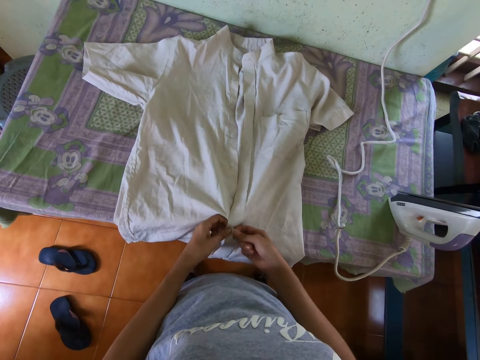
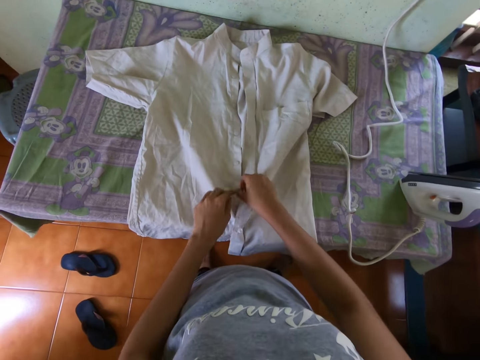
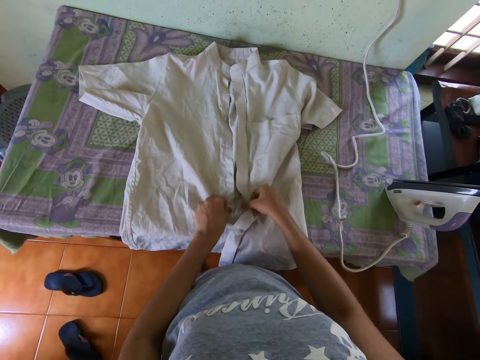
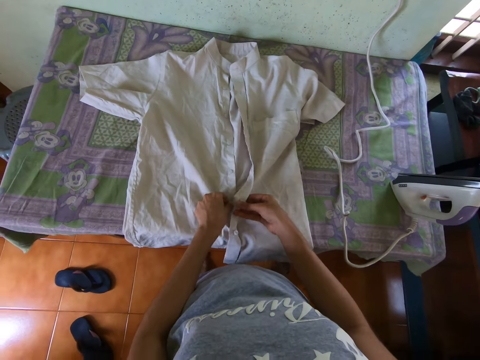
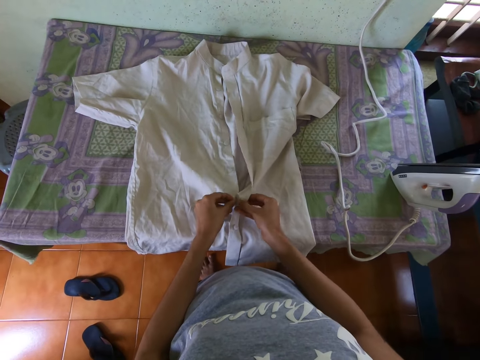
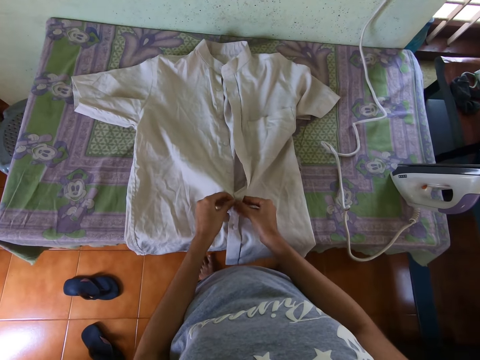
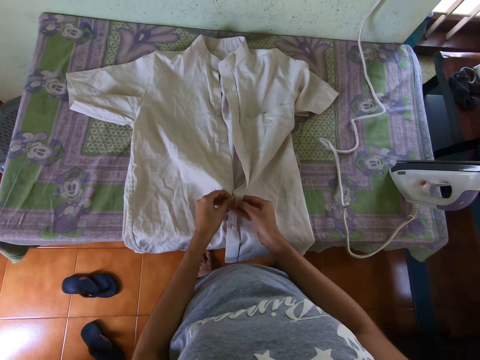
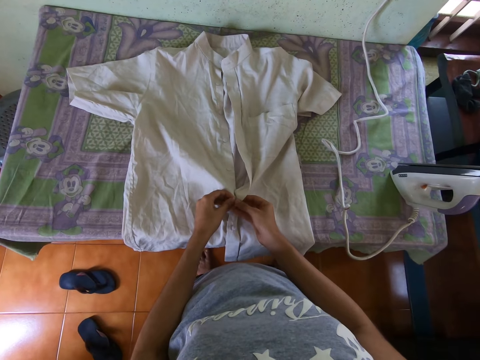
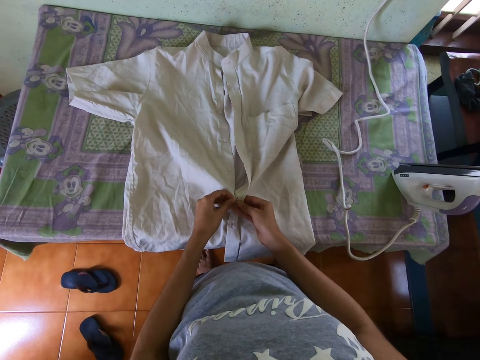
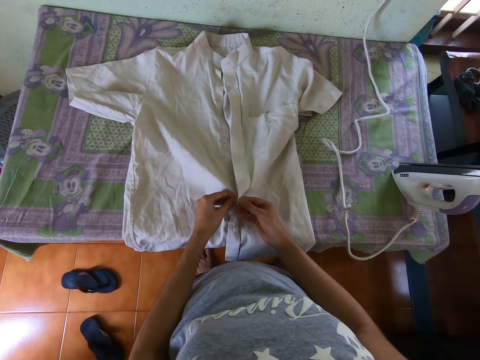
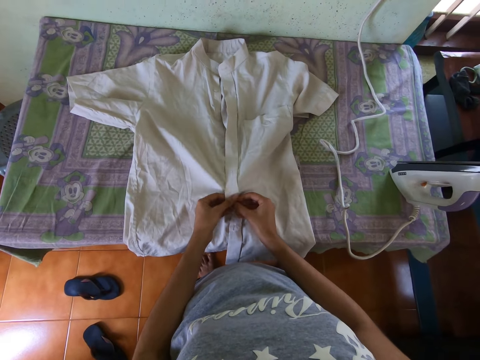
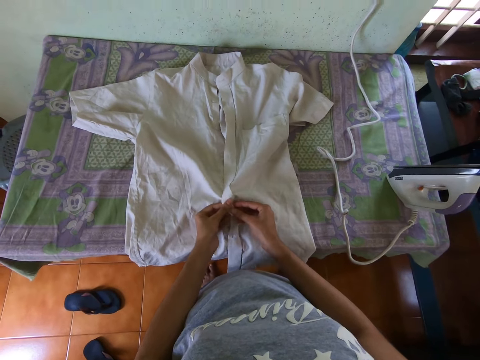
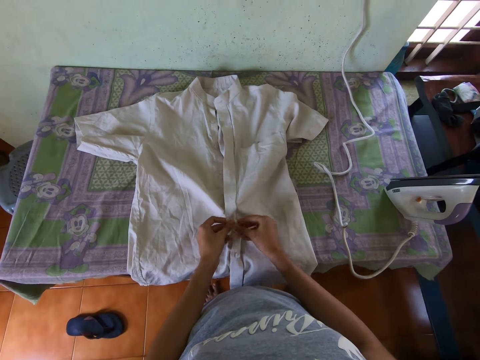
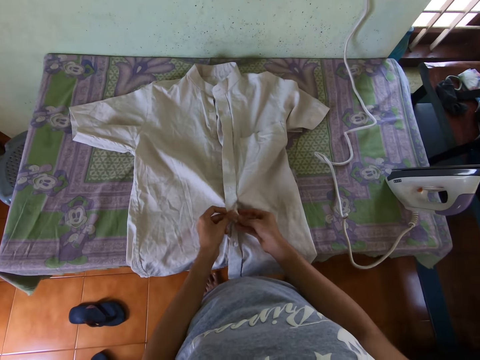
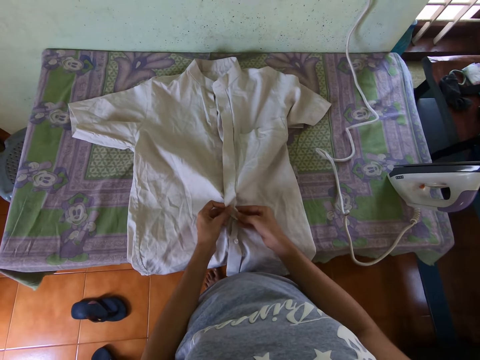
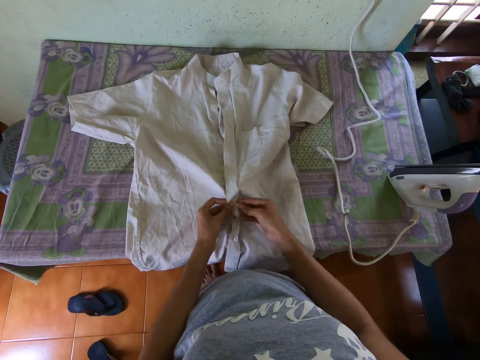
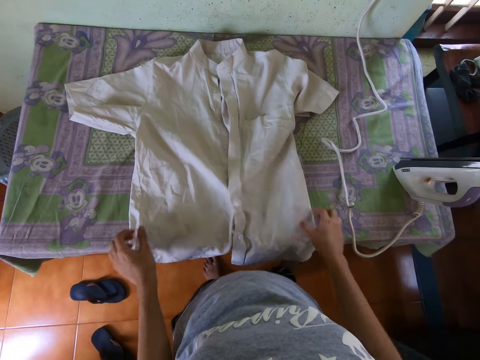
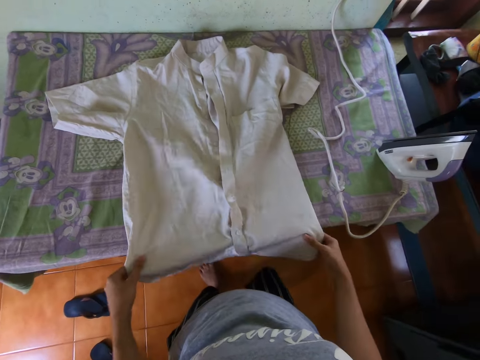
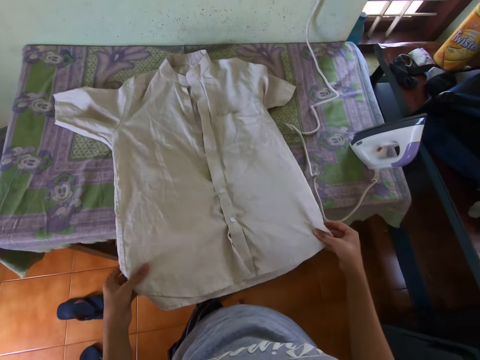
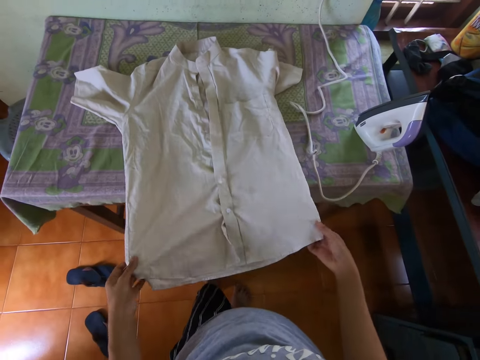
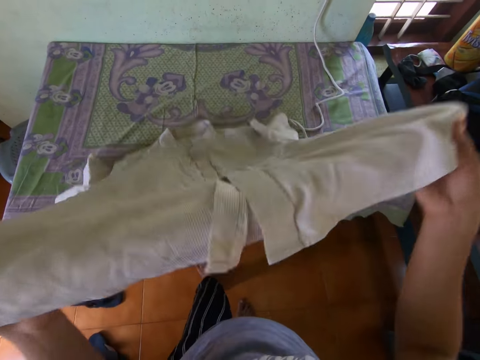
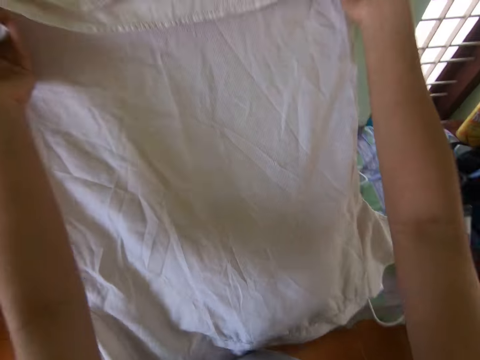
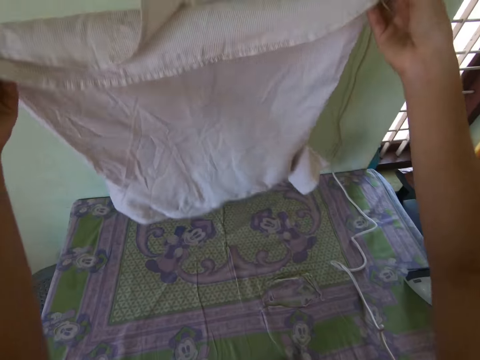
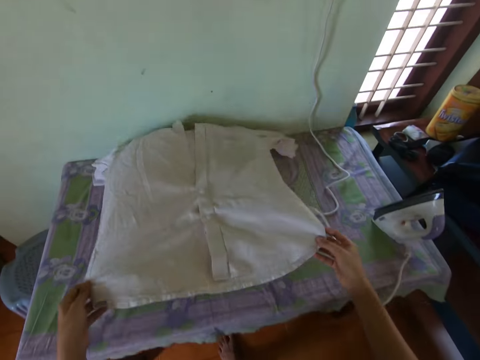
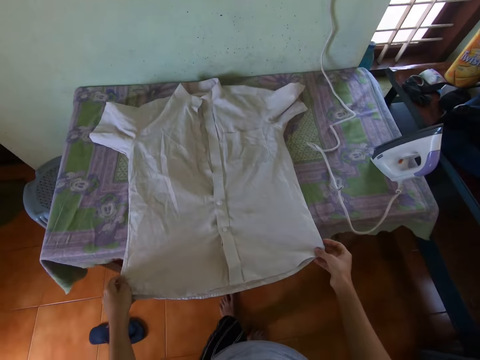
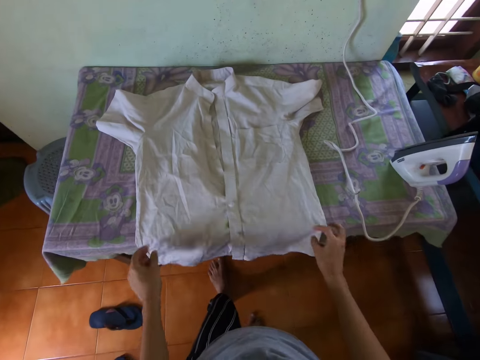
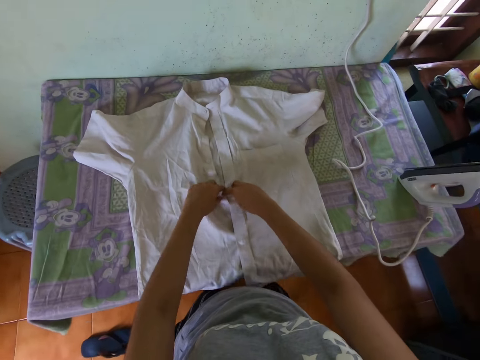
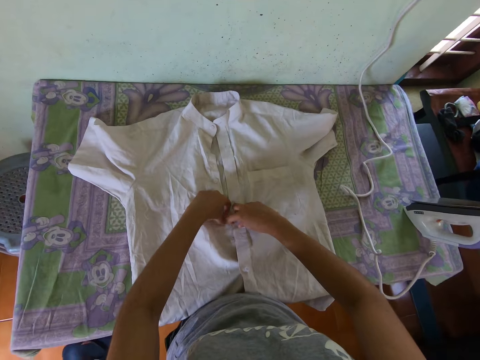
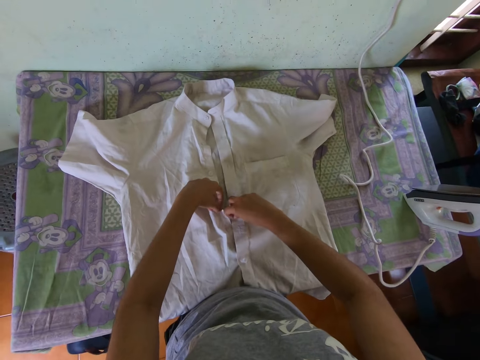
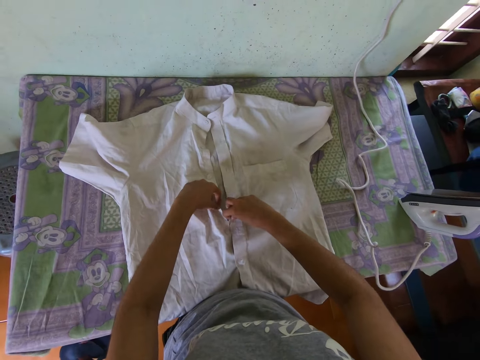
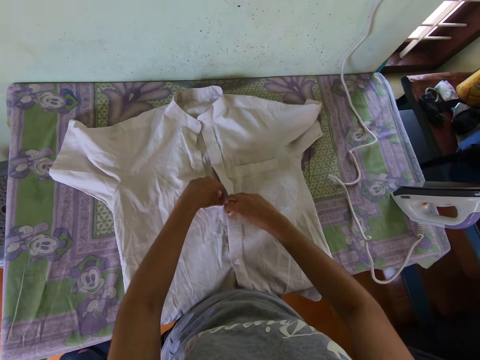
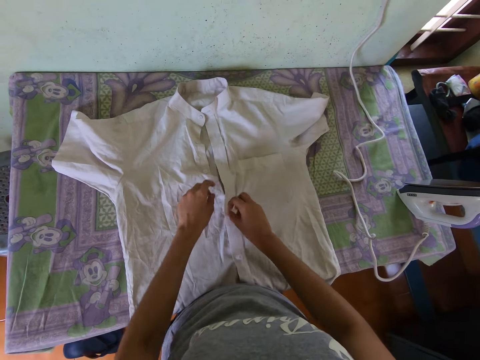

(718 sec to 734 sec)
The camera wearer adjusts the shirt on the ironing table with her hands. She lifts up the shirt from the ironing table with her hands and drops the shirt on the ironing table with her hands. She buttons up the shirt with her hands.

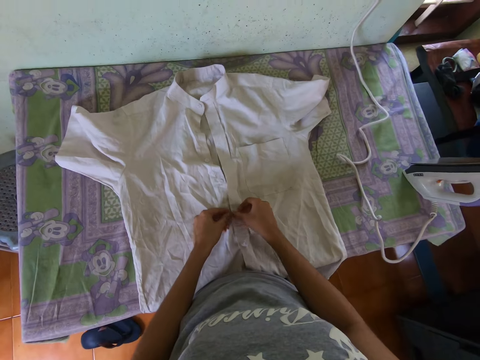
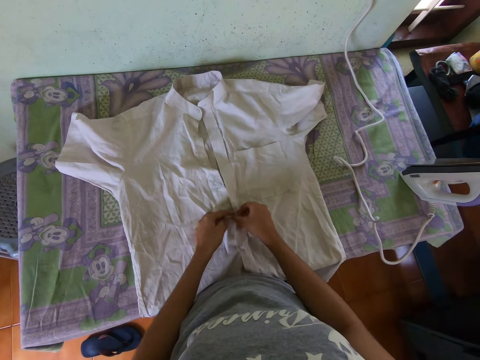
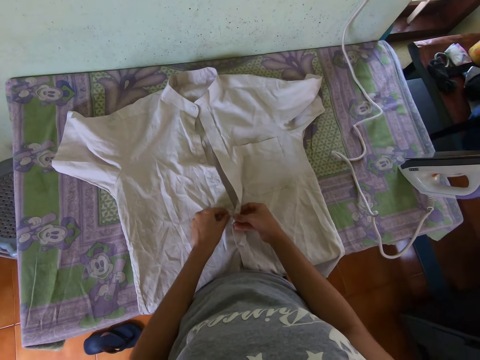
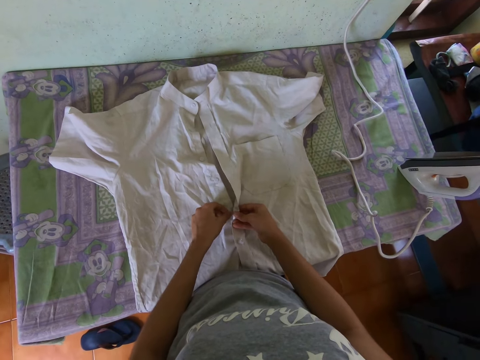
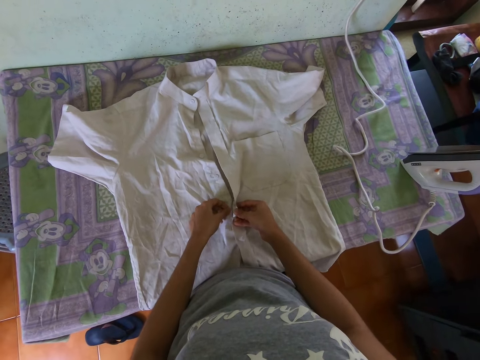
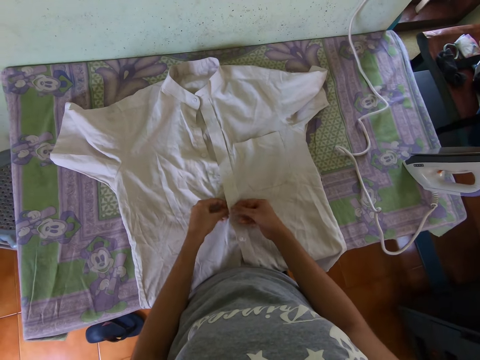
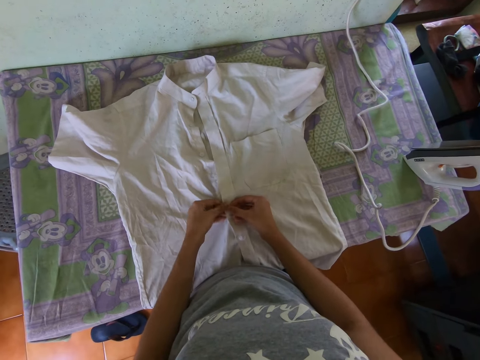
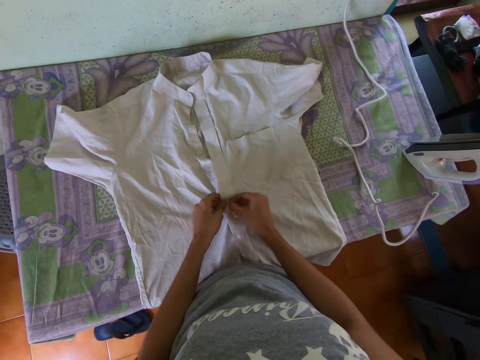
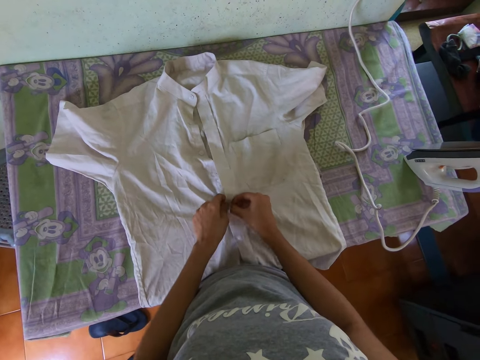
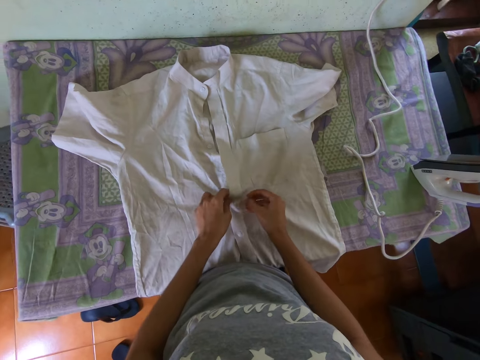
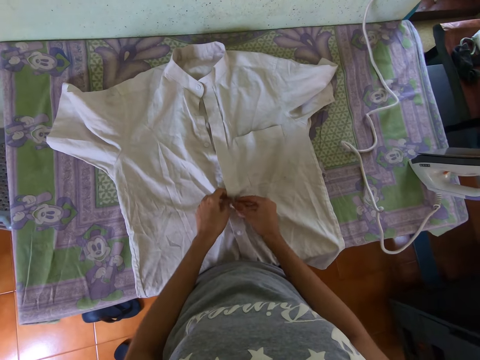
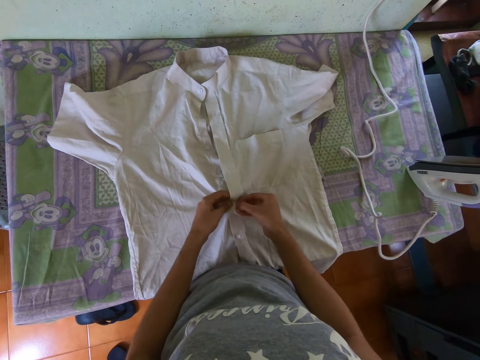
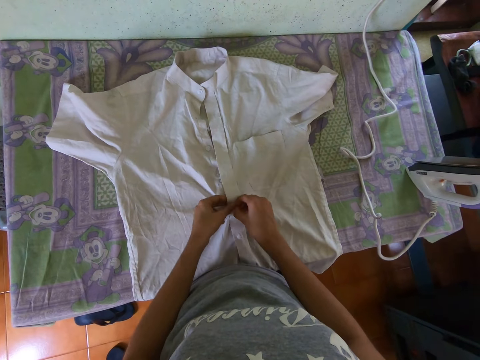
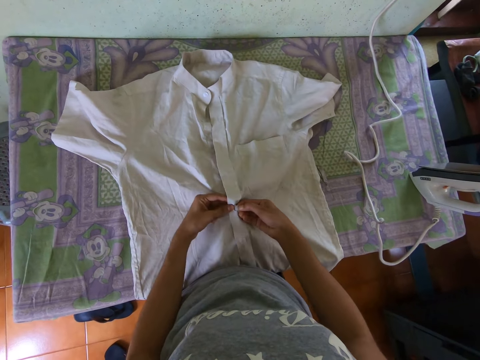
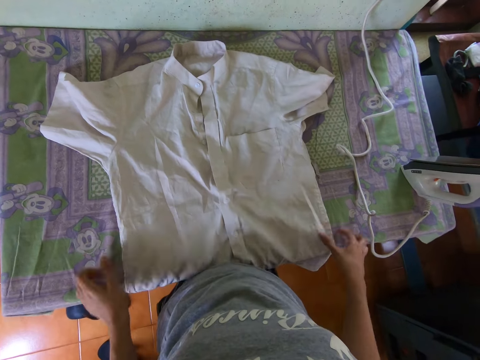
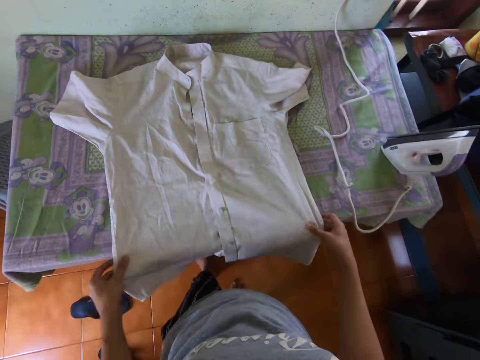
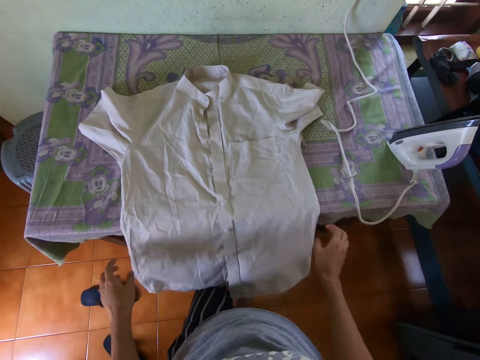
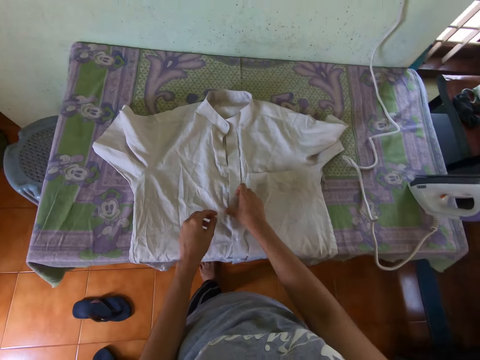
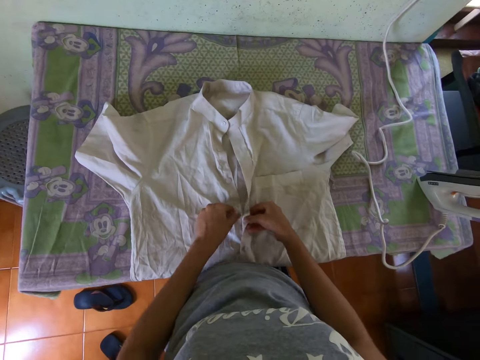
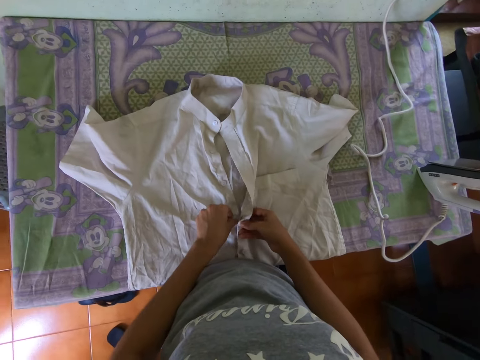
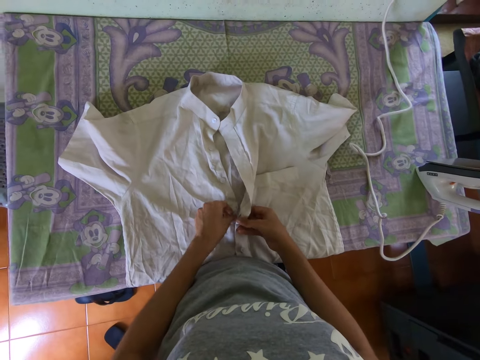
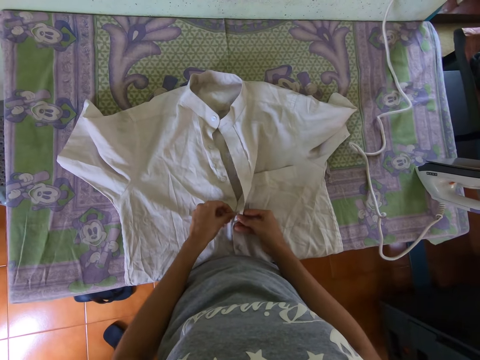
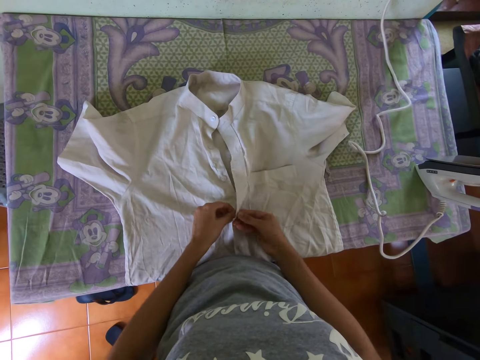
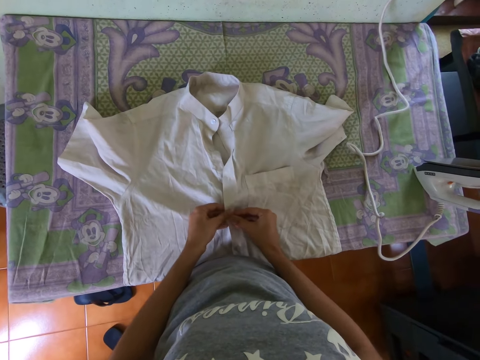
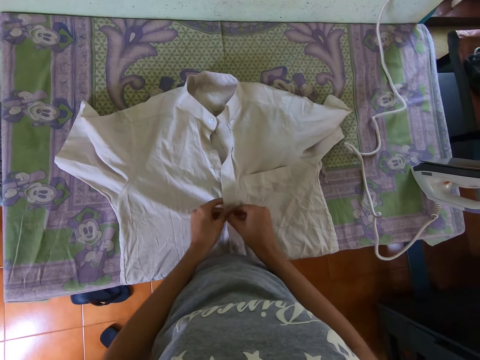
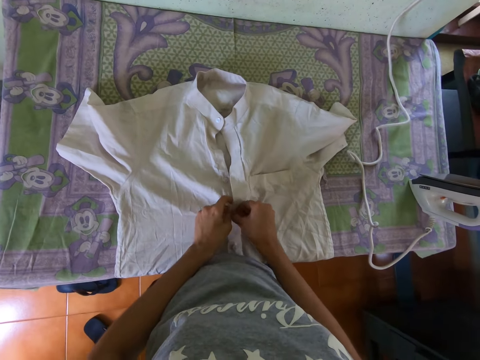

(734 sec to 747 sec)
The camera wearer buttons up the shirt with both hands. She pulls the shirt on the ironing table with her hands. She straightens the shirt with both hands. She buttons up the shirt with both hands.
